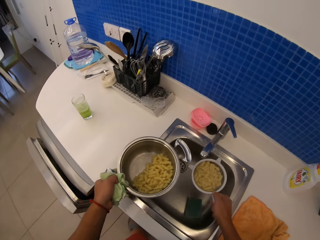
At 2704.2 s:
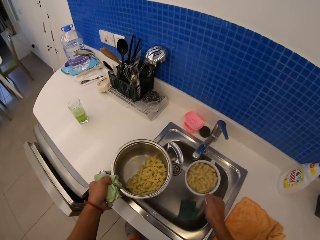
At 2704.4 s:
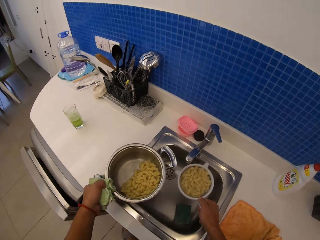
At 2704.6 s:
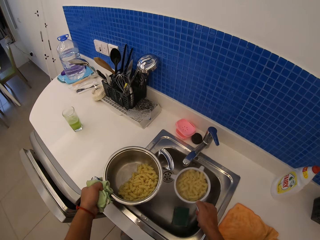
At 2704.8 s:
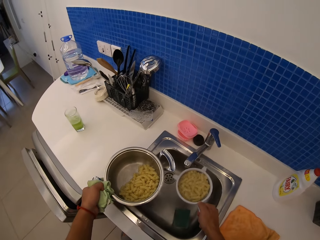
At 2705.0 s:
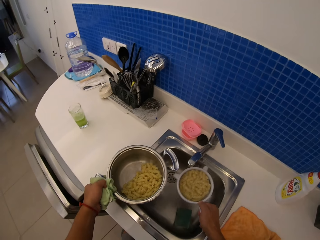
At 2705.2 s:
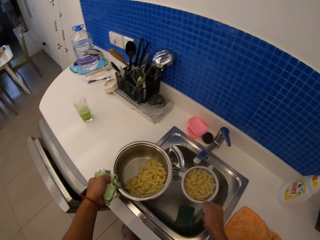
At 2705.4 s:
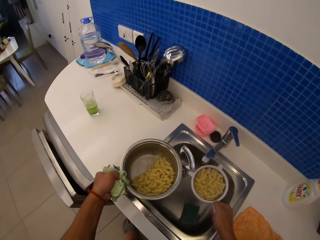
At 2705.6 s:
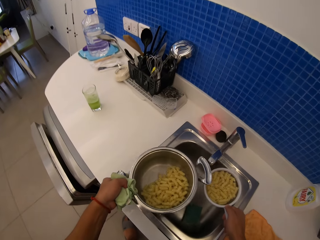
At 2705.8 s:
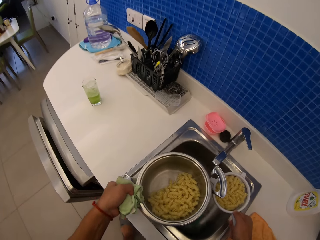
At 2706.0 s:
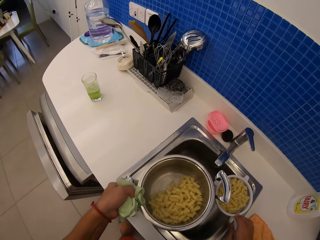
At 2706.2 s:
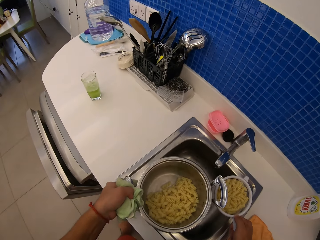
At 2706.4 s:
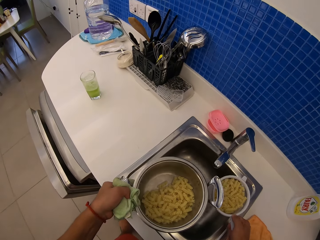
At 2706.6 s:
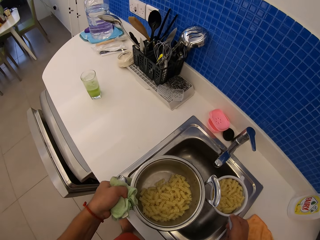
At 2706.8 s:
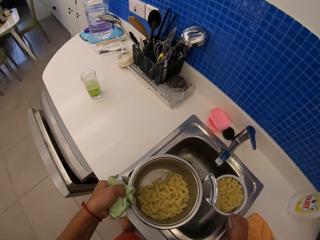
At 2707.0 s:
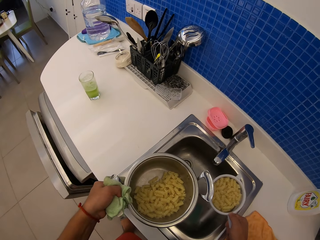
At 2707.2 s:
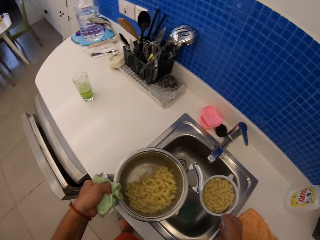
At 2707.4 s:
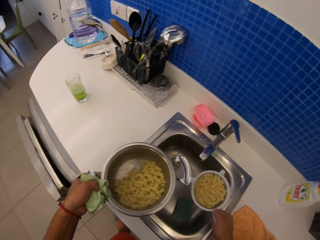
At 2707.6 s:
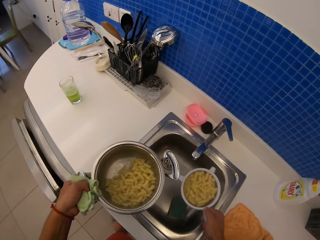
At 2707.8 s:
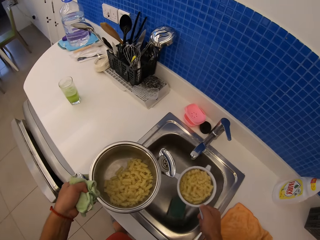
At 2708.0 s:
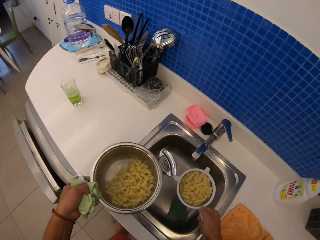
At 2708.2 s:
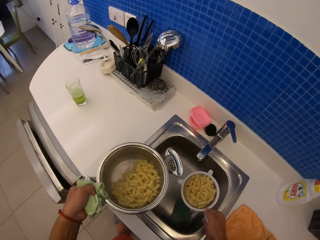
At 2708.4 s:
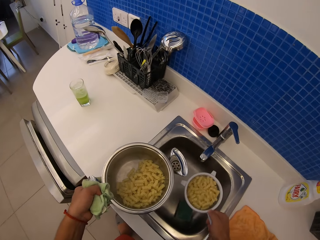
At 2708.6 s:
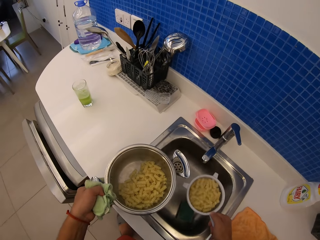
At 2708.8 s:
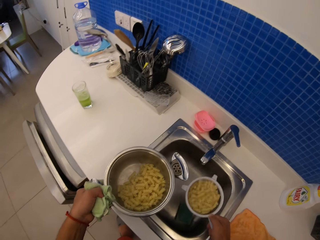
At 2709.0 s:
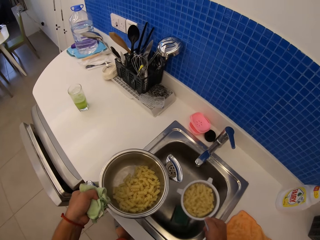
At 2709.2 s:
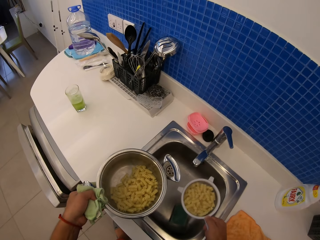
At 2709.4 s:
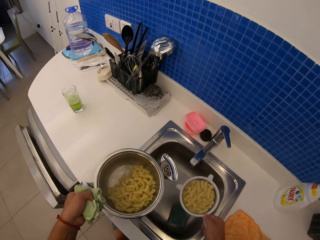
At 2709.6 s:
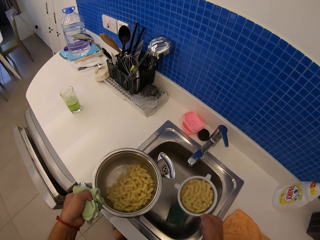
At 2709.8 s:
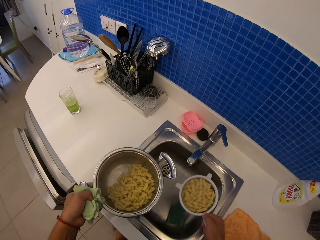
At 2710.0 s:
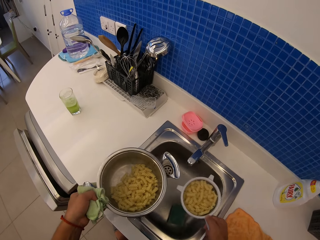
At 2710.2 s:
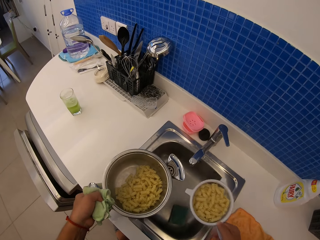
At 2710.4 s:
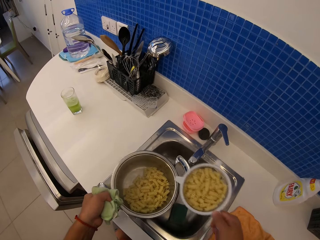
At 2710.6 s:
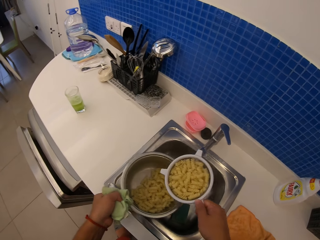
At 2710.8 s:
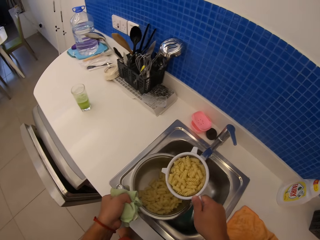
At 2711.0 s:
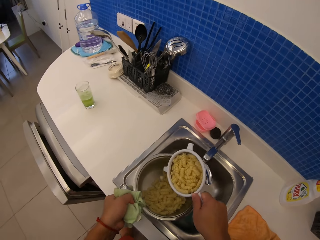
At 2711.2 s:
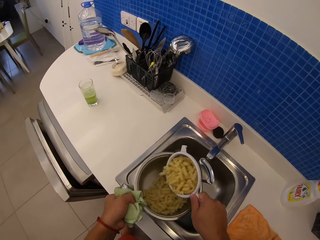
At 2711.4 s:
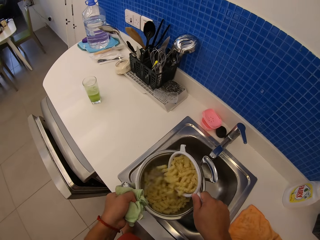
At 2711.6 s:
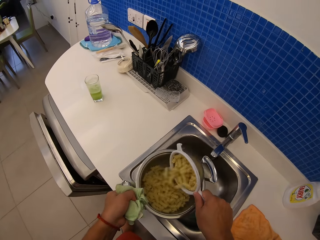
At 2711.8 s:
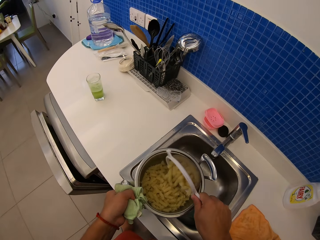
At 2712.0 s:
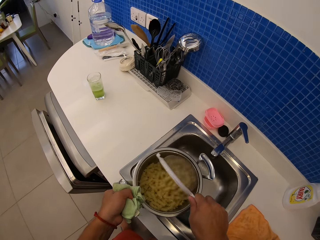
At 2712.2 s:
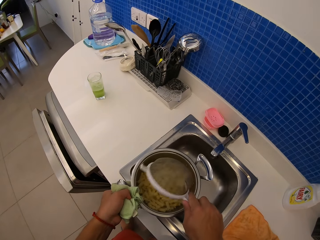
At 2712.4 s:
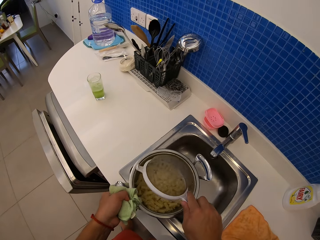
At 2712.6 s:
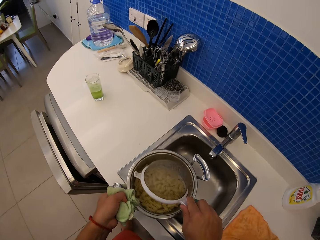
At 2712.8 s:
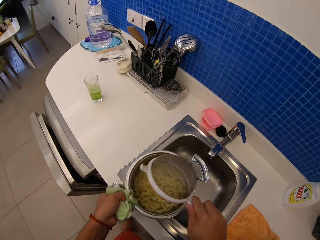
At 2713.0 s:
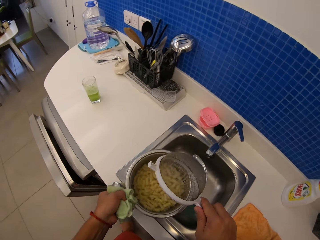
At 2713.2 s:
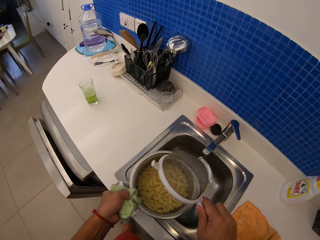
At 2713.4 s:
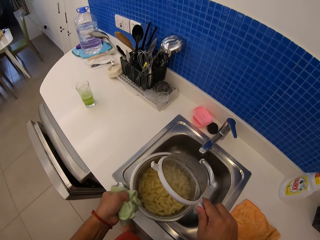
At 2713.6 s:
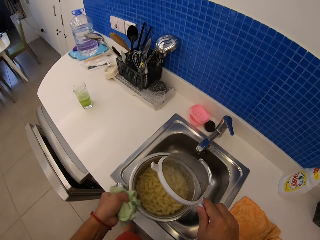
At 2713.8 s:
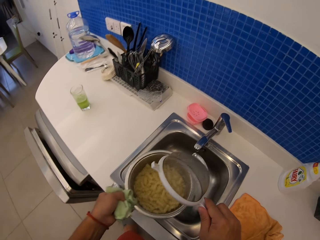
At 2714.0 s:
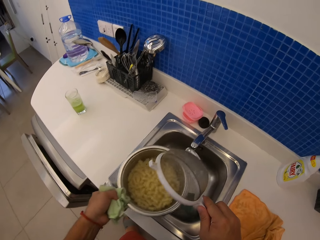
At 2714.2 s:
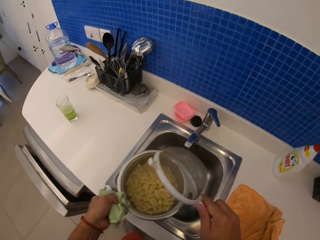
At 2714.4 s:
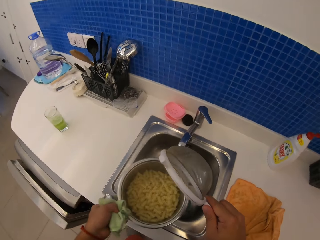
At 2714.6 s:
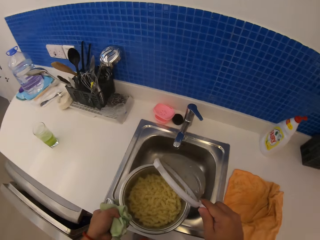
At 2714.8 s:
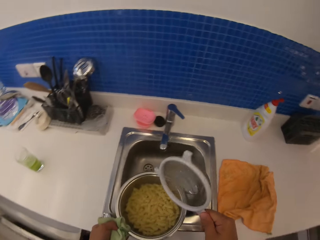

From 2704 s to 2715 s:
The camera wearer pours the pasta in a pot or cooking dish with a sieve. She shakes the cooking dish with her left hand.

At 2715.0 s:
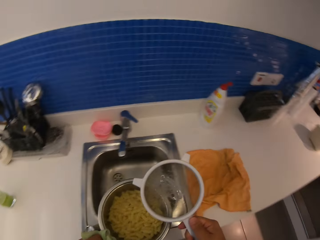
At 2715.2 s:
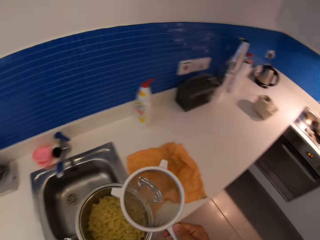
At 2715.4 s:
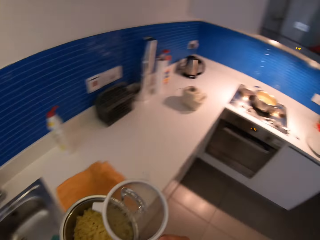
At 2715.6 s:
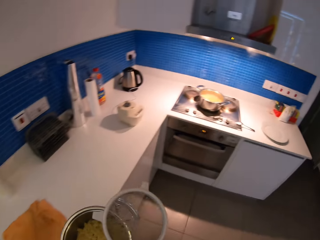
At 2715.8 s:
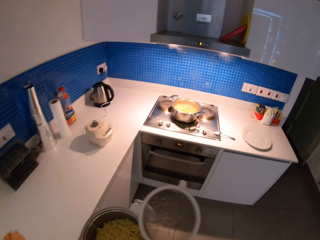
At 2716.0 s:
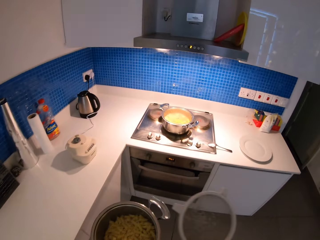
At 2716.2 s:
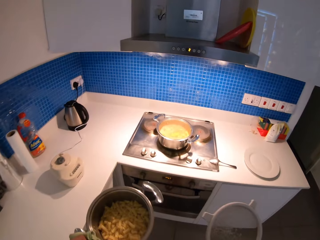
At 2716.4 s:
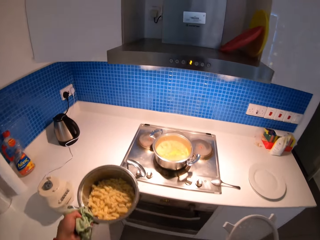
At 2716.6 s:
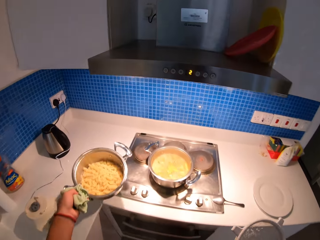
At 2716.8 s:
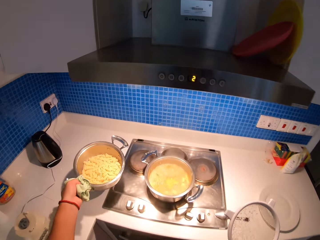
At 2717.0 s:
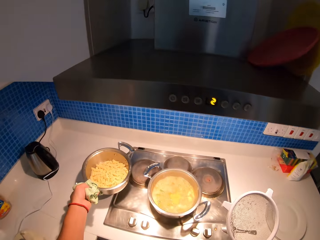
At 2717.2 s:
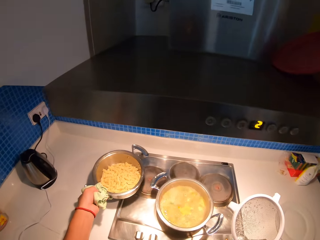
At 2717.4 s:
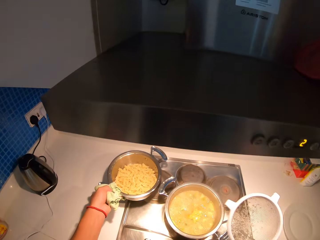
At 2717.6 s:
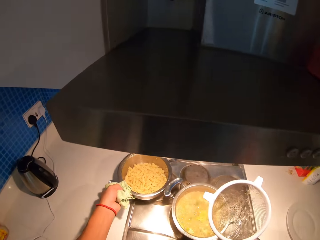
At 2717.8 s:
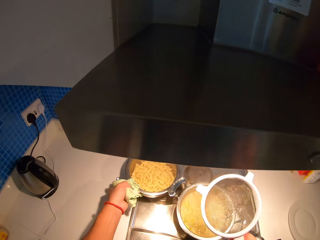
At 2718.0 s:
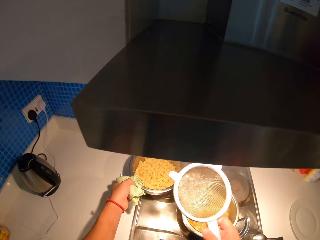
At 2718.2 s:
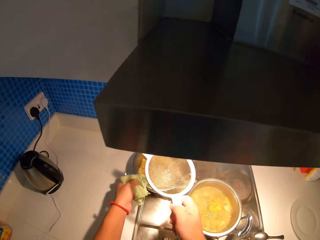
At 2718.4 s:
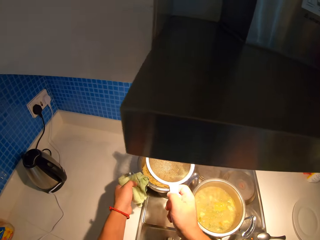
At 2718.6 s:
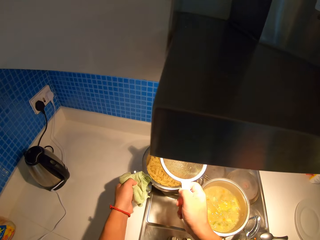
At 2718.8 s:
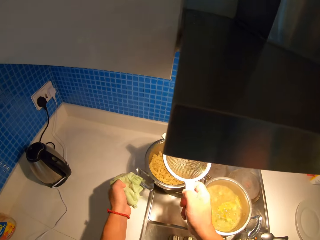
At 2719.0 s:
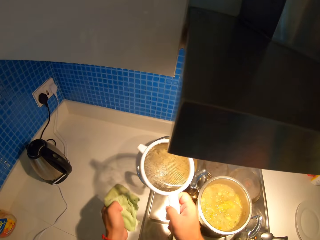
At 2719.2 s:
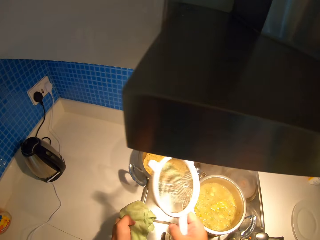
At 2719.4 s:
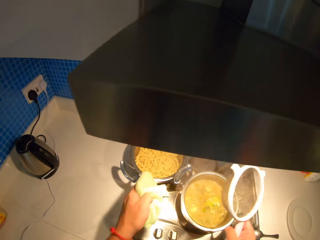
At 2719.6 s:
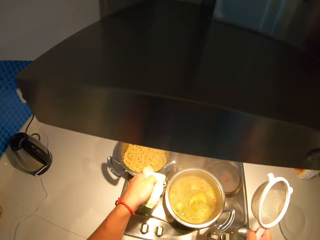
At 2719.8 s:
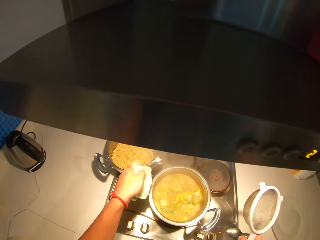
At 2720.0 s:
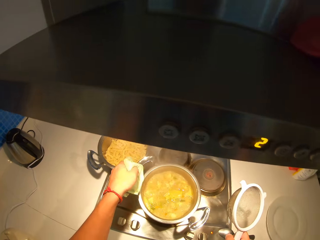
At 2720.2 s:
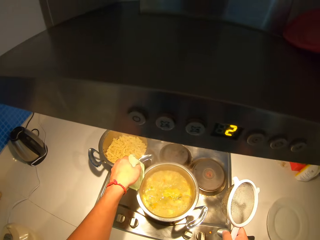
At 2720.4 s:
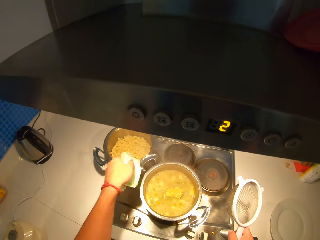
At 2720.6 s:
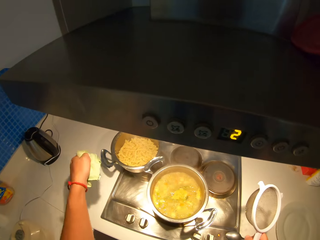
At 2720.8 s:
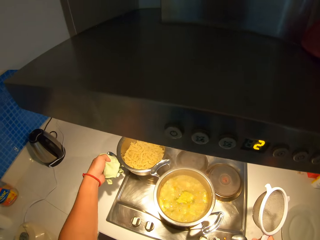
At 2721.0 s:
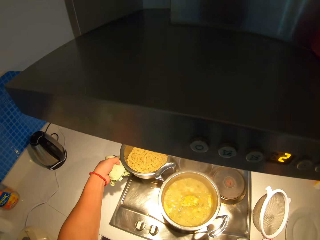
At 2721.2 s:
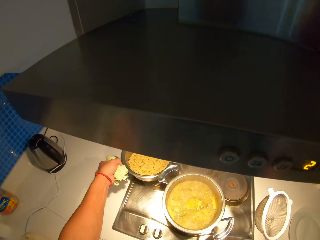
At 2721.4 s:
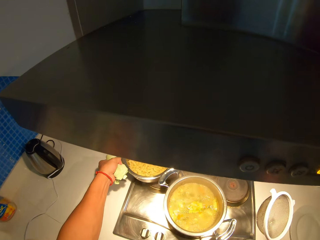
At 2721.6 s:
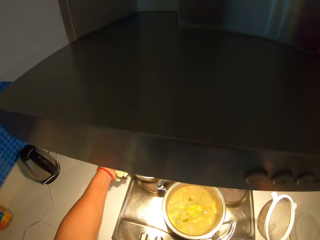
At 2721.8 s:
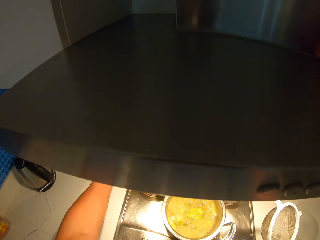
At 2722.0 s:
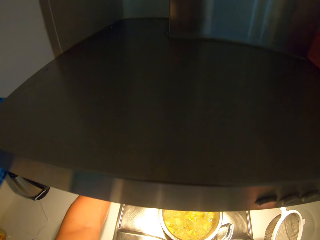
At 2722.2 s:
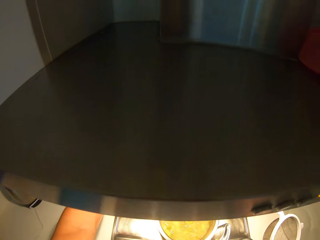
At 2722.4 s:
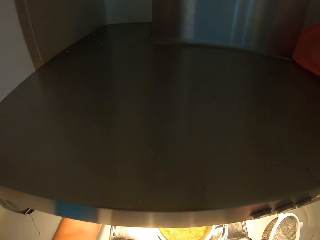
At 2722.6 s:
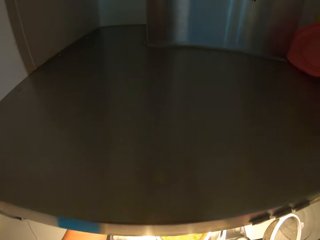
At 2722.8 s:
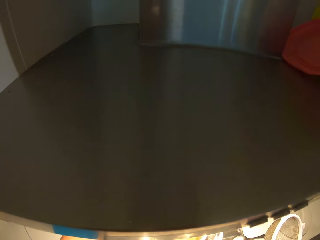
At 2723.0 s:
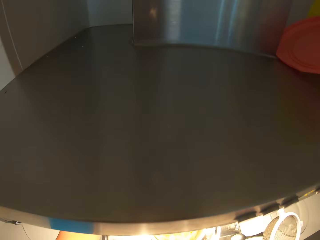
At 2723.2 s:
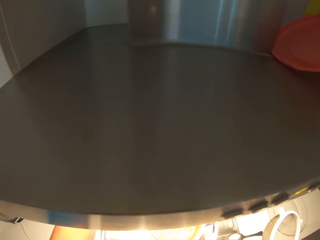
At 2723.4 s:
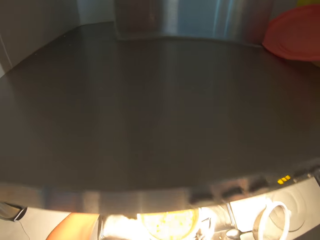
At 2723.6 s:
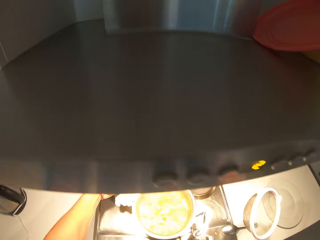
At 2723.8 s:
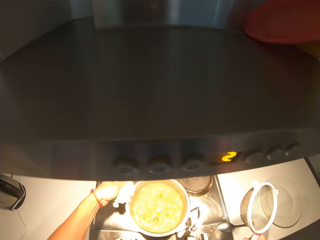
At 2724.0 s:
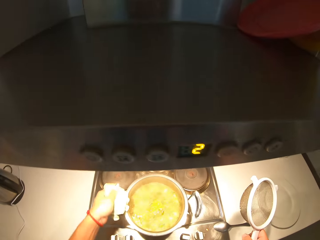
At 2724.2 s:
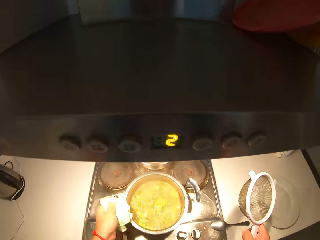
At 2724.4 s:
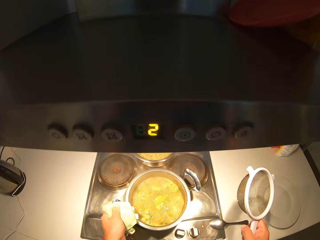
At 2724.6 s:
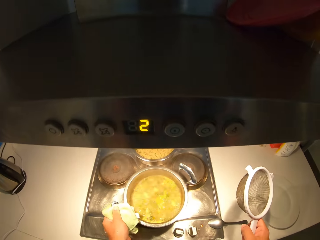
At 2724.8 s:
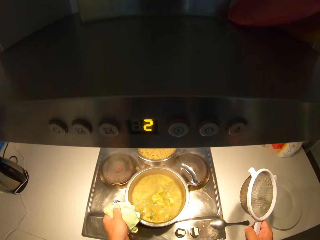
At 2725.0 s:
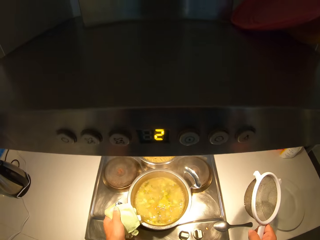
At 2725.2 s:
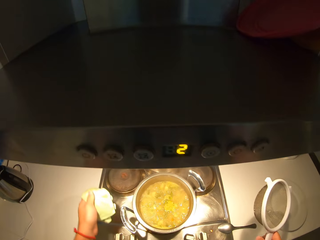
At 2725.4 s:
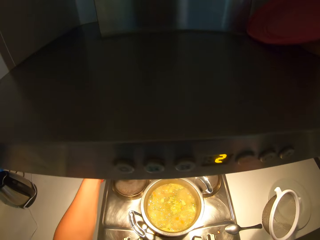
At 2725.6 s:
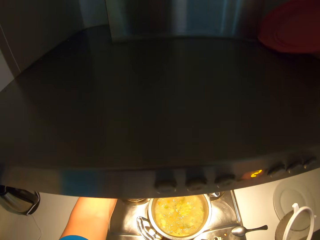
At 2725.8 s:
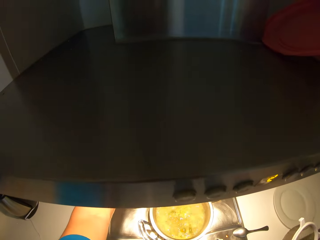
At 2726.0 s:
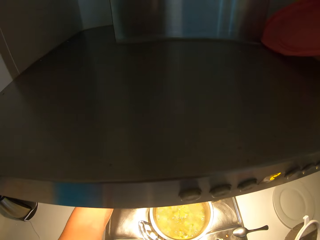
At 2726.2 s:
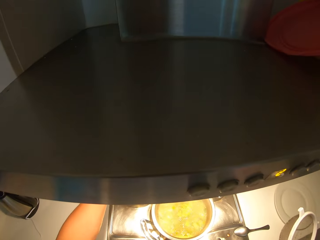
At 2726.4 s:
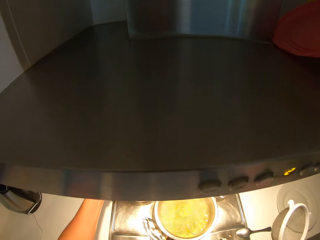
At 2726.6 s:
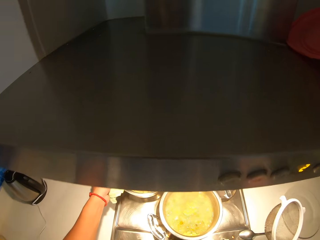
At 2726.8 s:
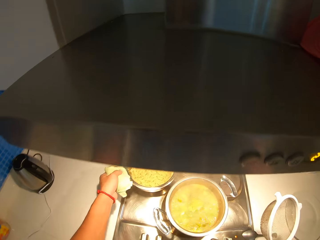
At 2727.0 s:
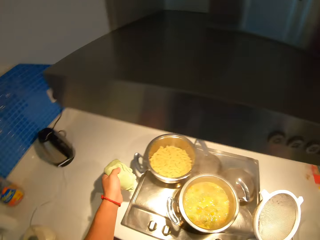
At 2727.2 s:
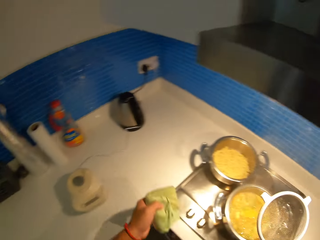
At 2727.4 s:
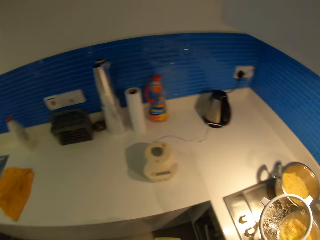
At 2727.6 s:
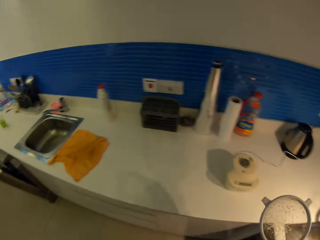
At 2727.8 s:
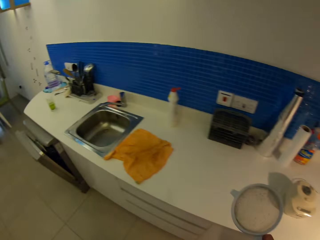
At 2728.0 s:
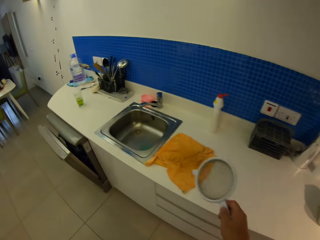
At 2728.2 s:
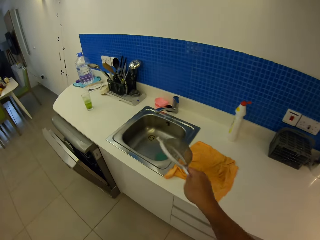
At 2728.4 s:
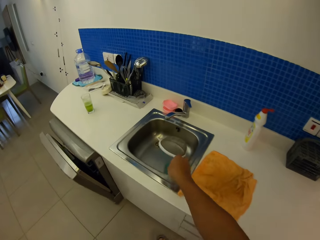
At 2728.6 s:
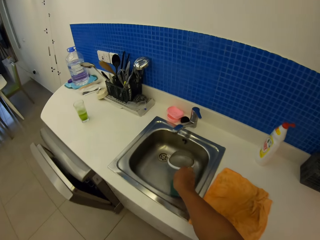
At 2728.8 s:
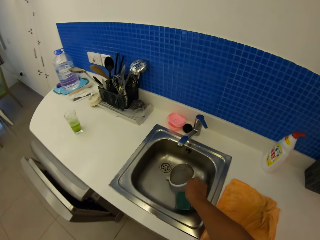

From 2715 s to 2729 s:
The camera wearer walks on the floor. She puts a pot of pasta or cooking dish on a kitchen worktop or cooking gas. She moves the cooking dish with her left hand. She rolls the cooking dish on the cooking gas. She holds a pot of stew. She puts the cooking dish on the cooking gas. She pulls the pot of pasta. She walks on the floor.
